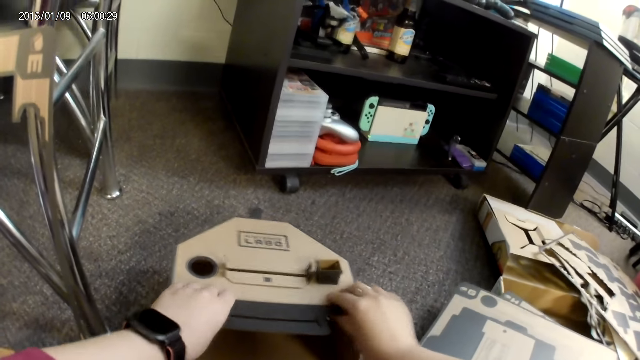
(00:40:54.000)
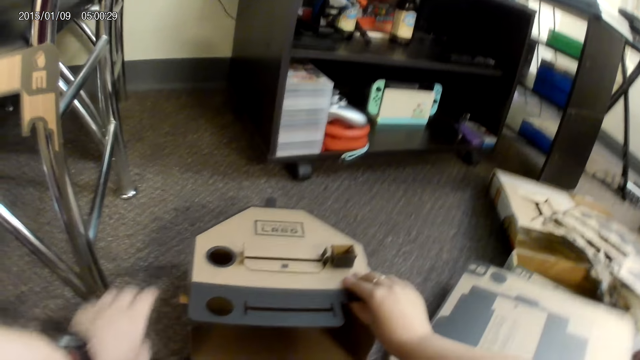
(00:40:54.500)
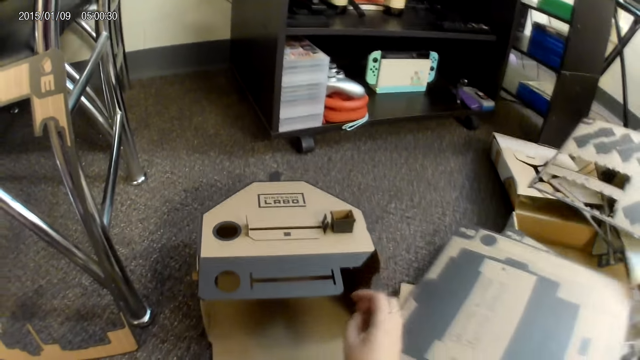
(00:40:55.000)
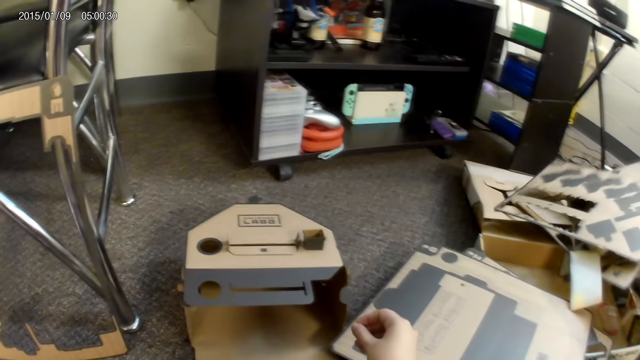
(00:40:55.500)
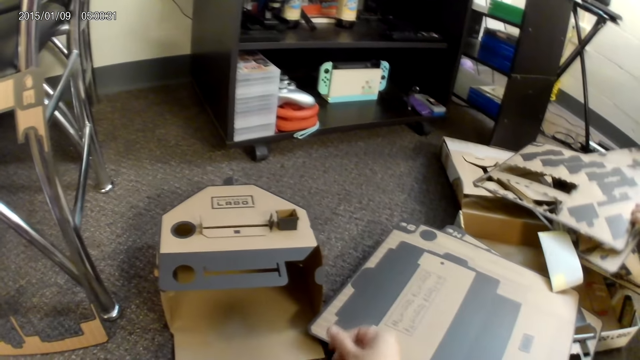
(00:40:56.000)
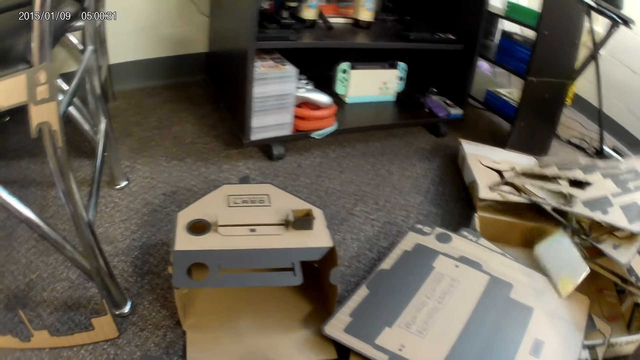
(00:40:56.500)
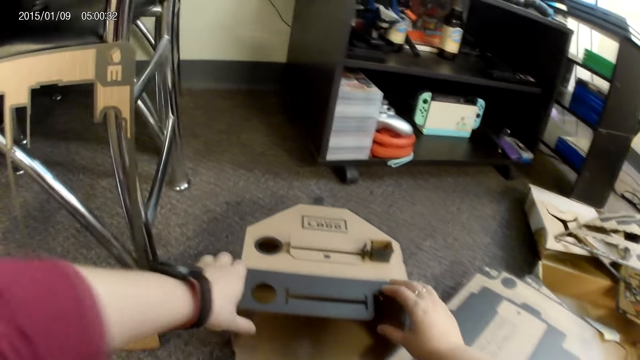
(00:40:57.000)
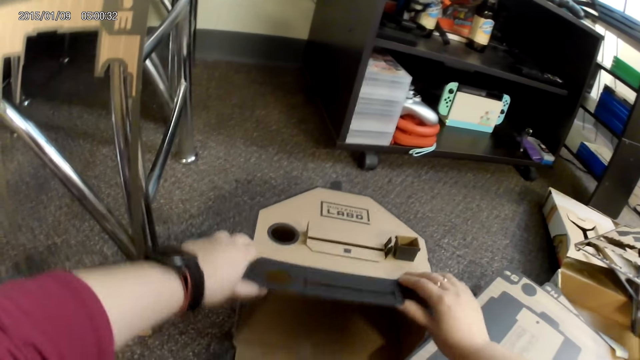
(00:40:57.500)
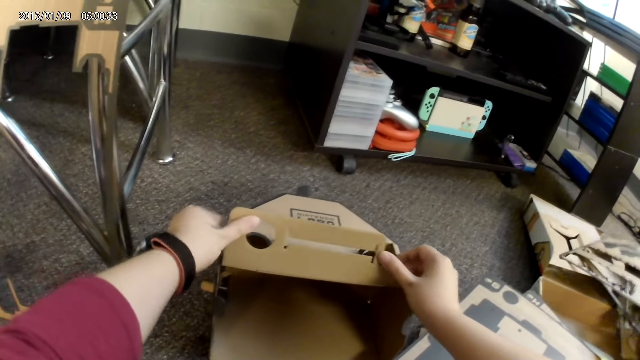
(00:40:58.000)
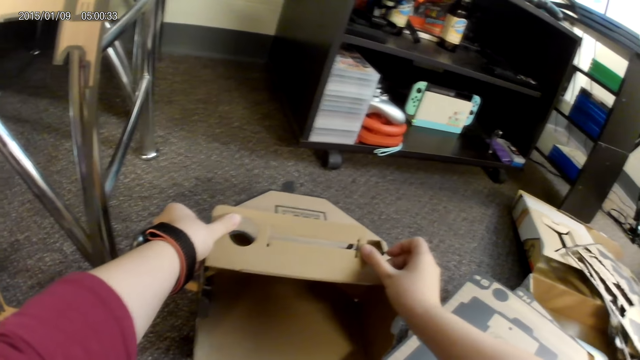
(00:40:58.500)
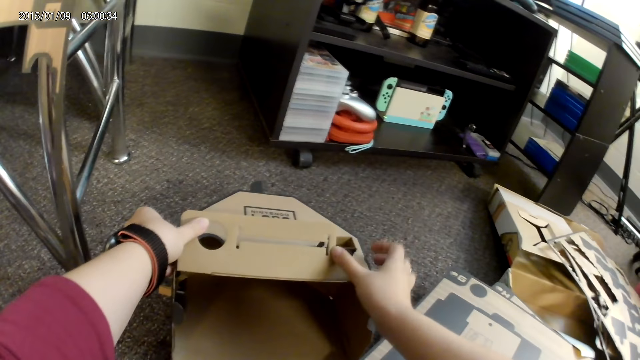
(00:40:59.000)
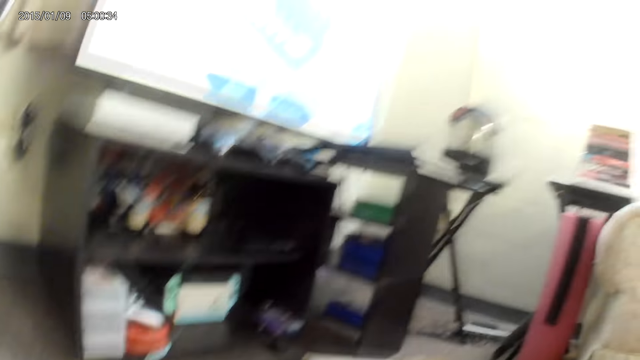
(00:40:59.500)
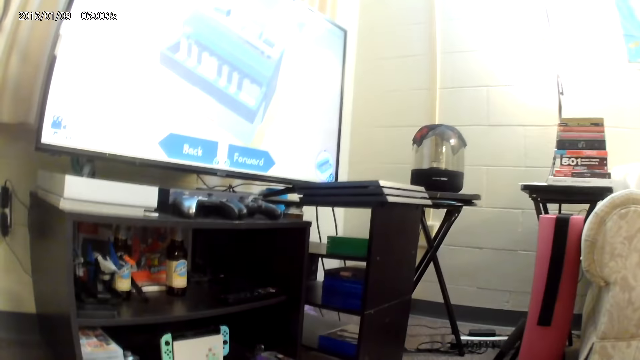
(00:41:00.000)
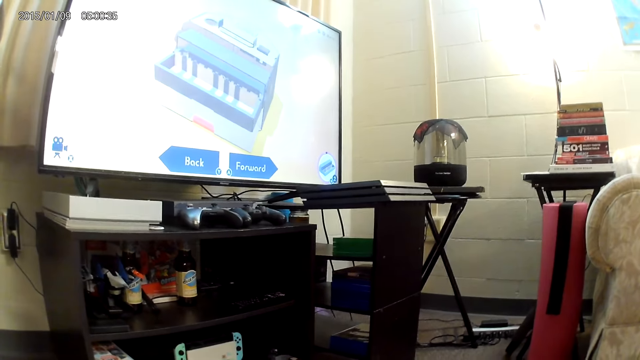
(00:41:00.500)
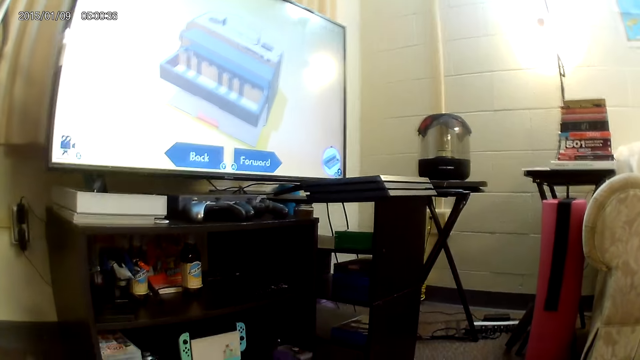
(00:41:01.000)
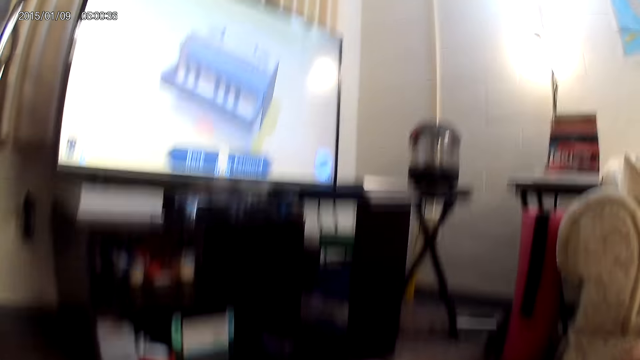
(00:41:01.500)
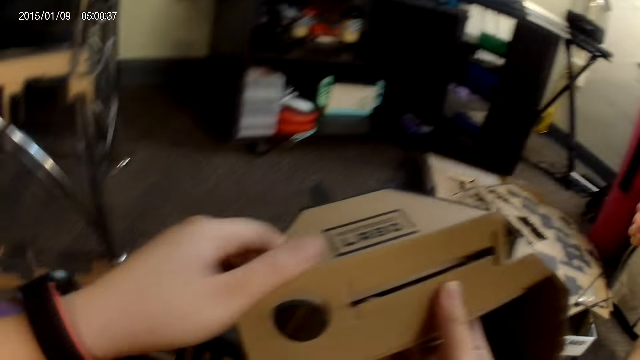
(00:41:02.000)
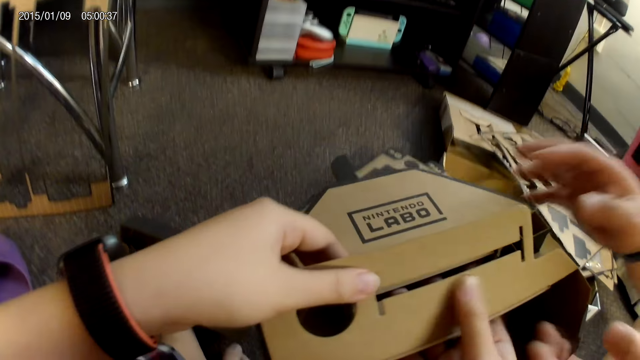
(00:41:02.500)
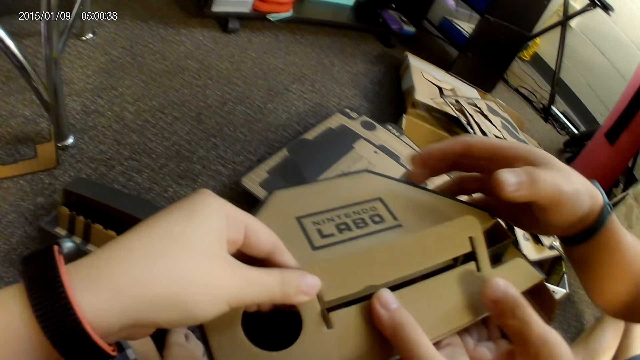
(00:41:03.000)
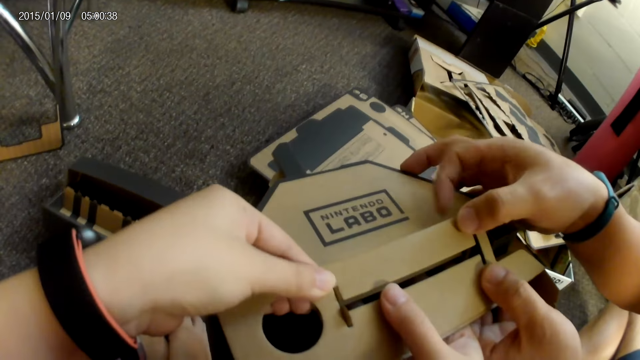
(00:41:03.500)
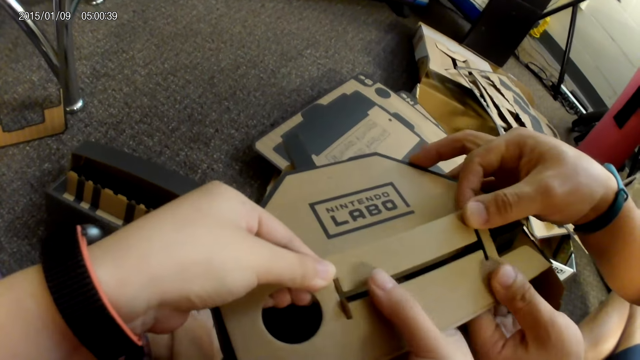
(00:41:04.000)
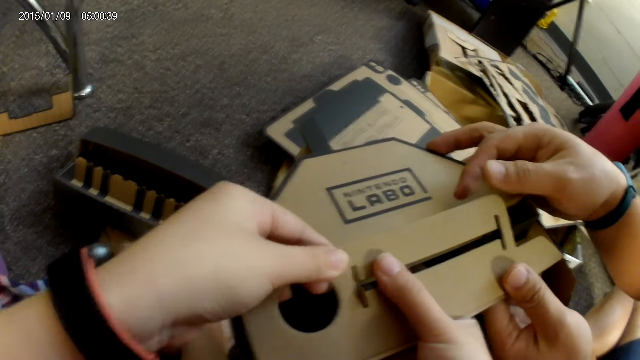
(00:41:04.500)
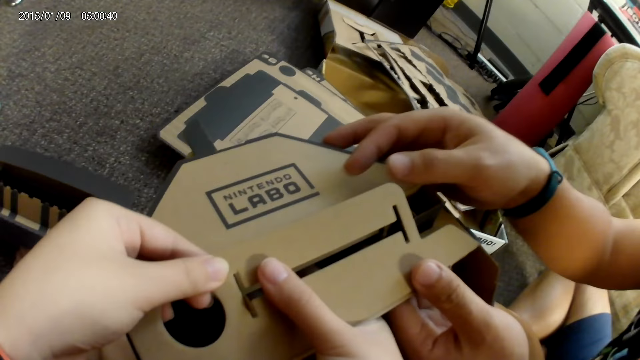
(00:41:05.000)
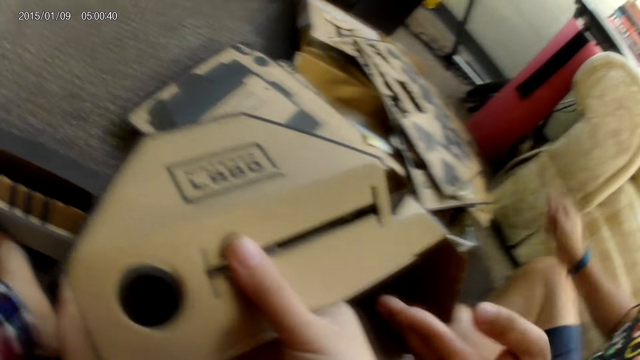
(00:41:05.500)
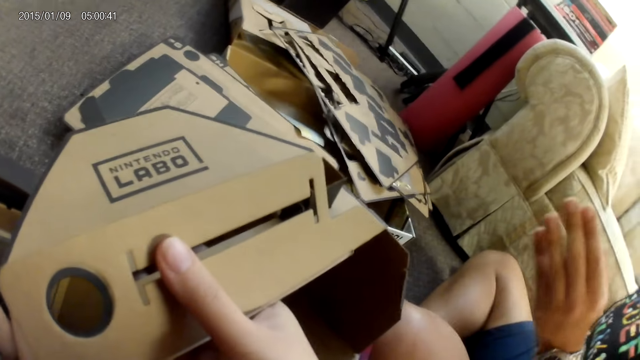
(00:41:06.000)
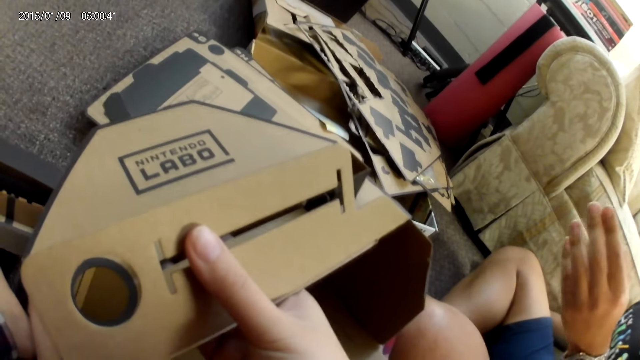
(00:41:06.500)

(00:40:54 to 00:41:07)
The camera wearer adjusts the cardboard on the floor with both hands. They converse with a man. They look at the television. They hold the cardboard with both hands. They fix something with the box. The man adjusts the cardboard on the floor with both hands. The camera wearer adjusts the cardboard on the floor with both hands.

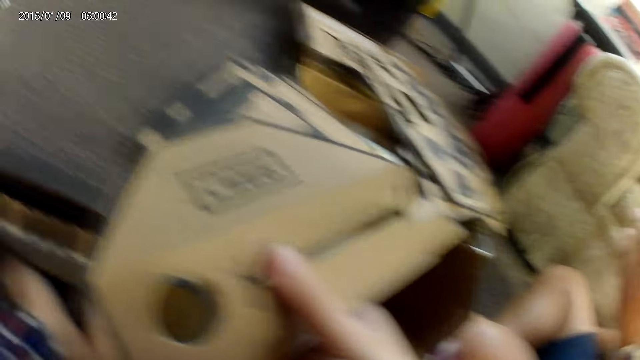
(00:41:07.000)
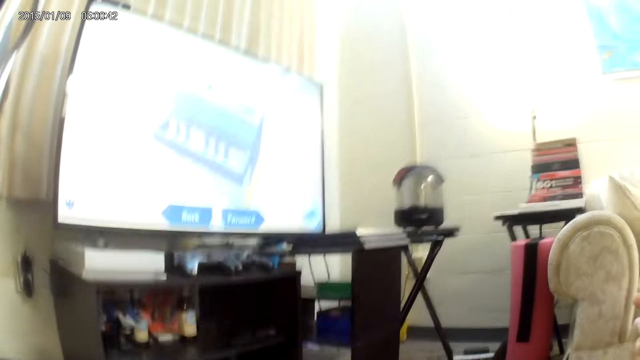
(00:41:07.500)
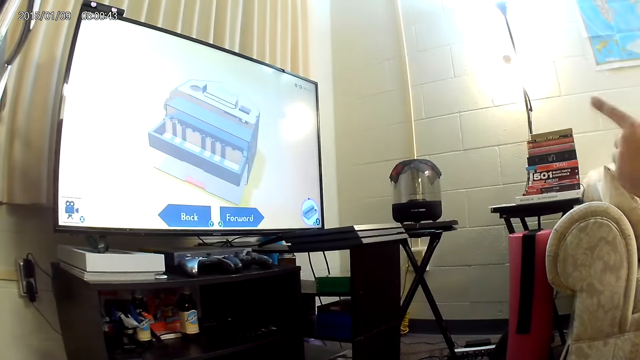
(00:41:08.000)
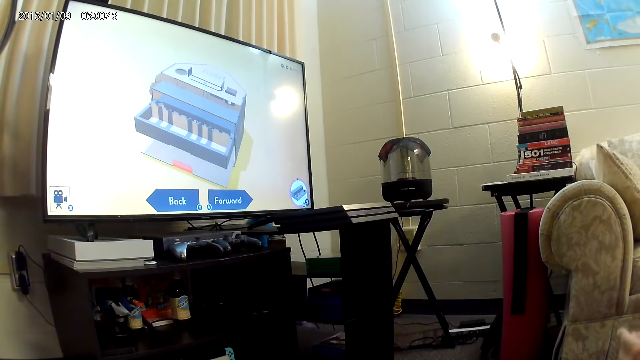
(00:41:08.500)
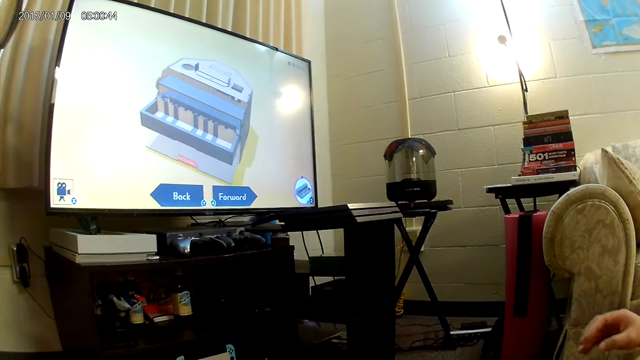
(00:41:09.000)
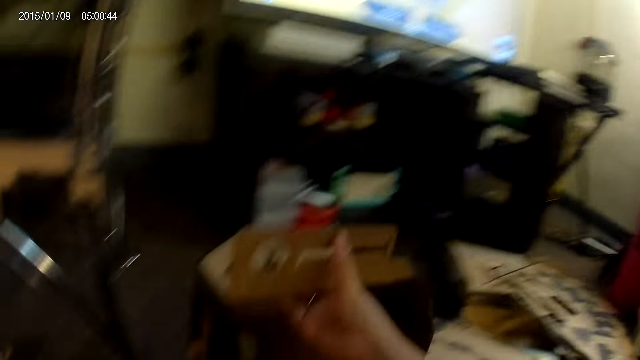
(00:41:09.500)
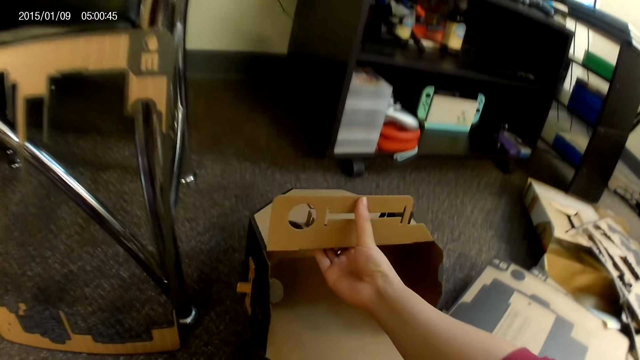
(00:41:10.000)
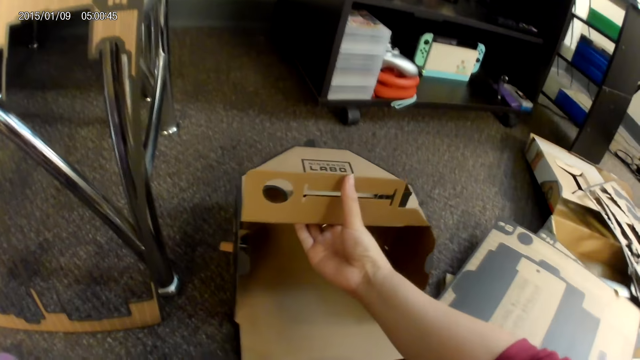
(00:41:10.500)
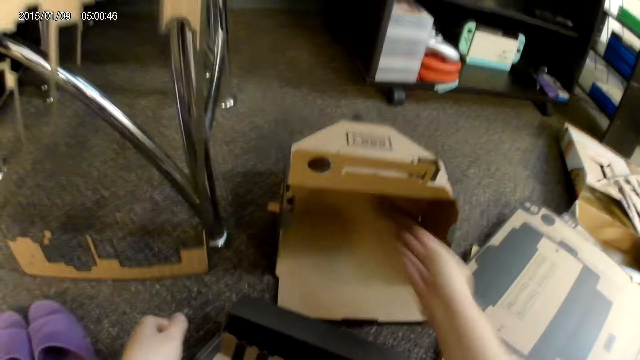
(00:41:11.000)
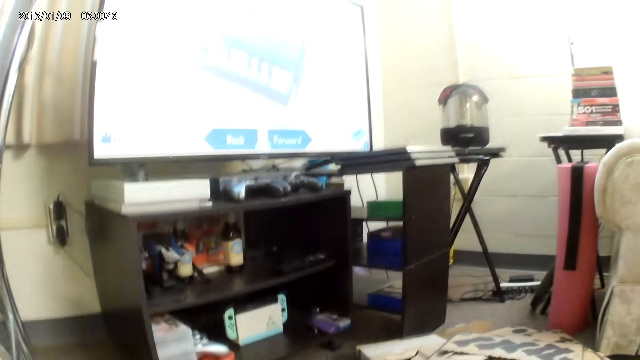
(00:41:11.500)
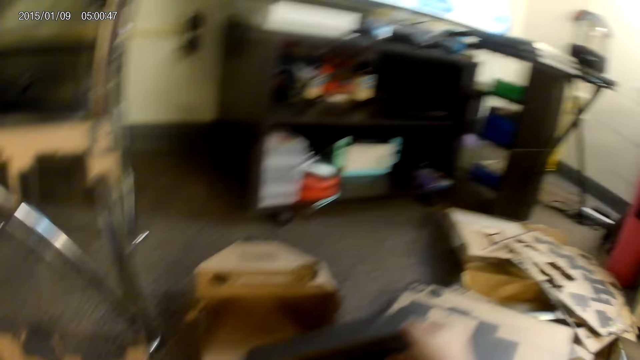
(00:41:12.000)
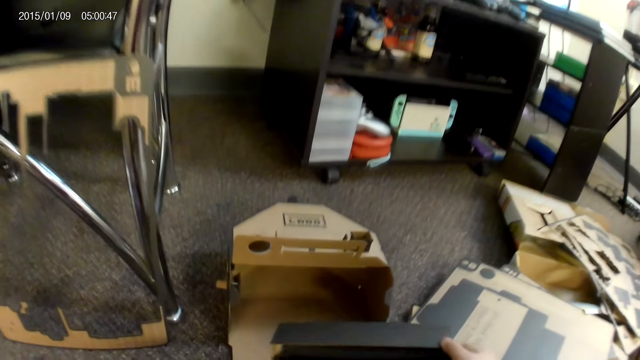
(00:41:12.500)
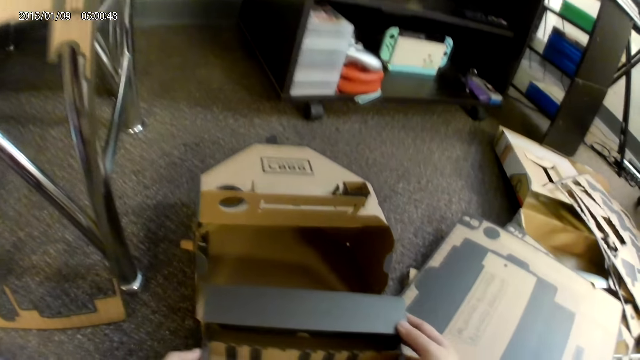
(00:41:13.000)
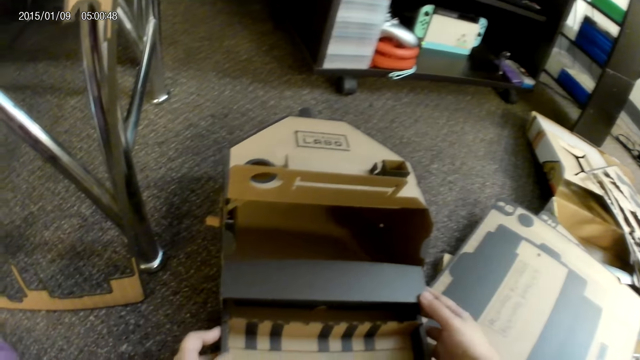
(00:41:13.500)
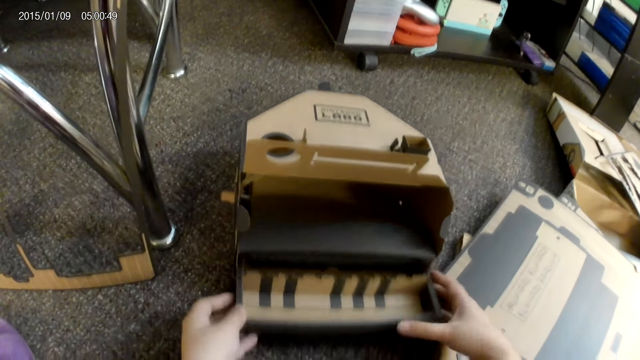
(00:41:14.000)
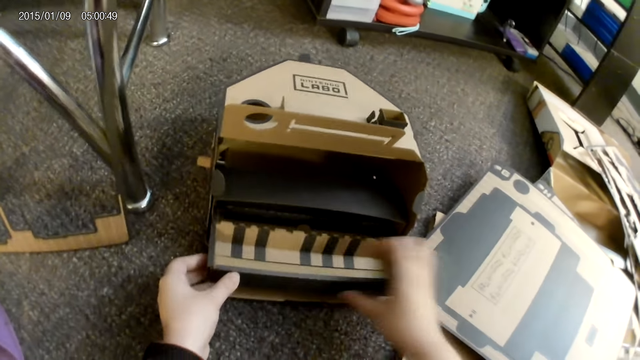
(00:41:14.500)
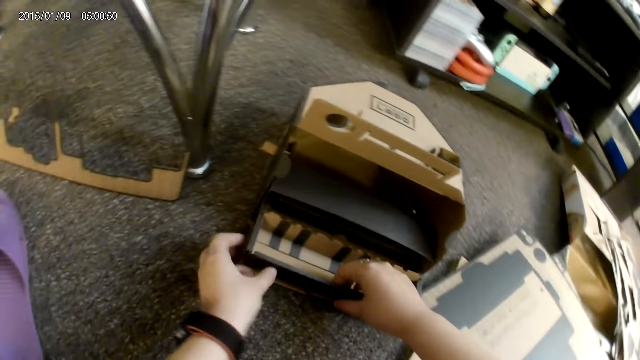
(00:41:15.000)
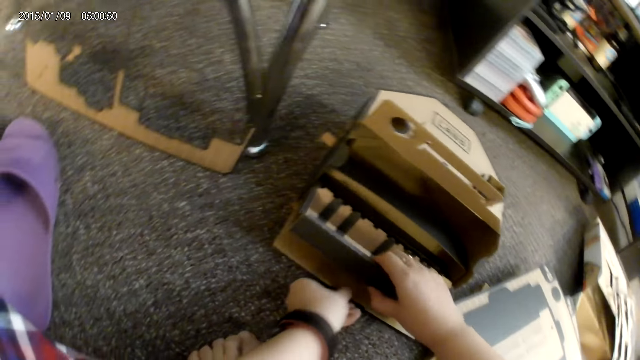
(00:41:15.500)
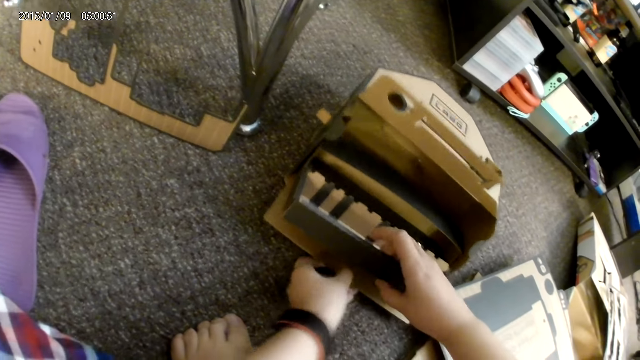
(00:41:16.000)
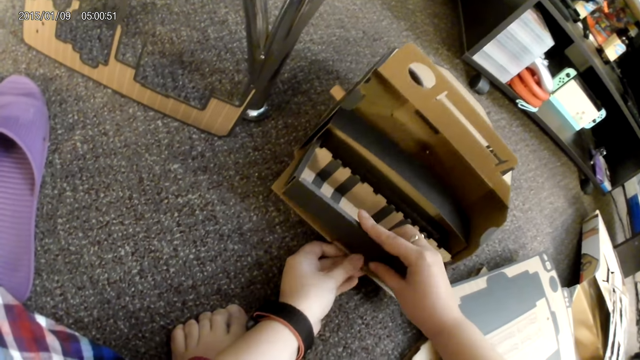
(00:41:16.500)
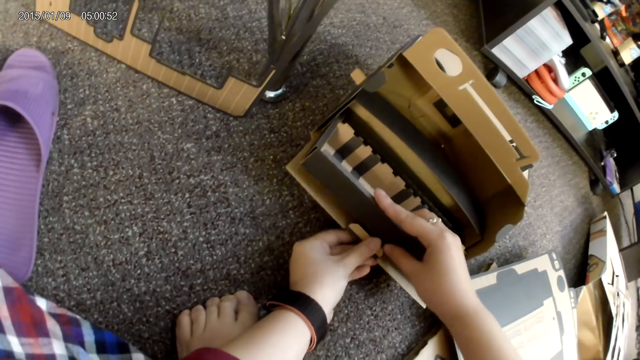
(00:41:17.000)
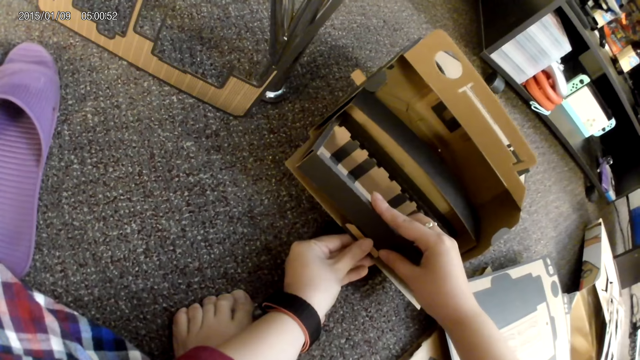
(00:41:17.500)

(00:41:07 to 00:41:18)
The camera wearer looks at the television. She drops the cardboard or box on the floor with her right hand. She fixes something with the box. She assembles a cardboard construction game on the ground with both hands.
